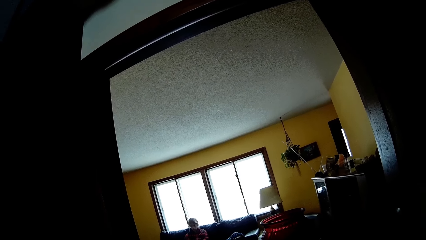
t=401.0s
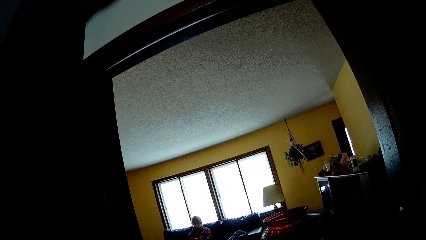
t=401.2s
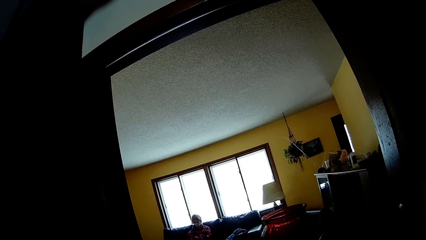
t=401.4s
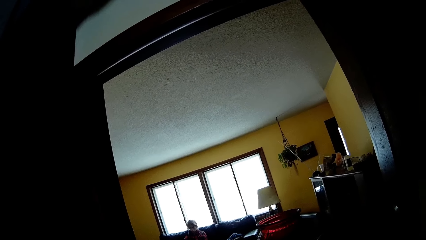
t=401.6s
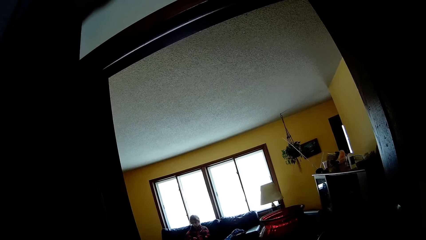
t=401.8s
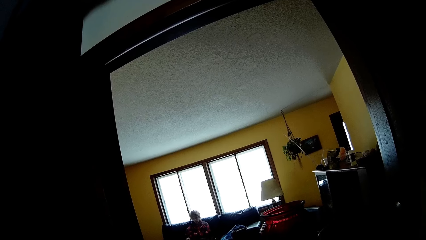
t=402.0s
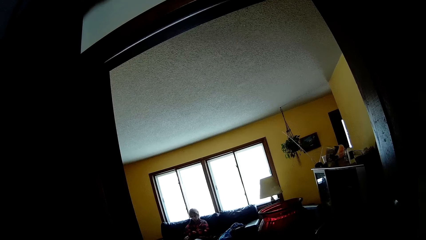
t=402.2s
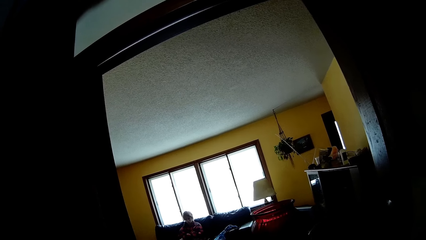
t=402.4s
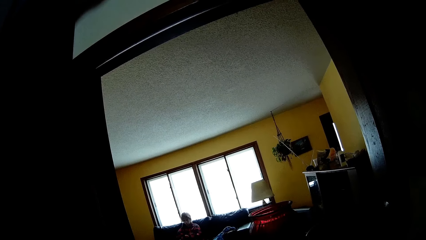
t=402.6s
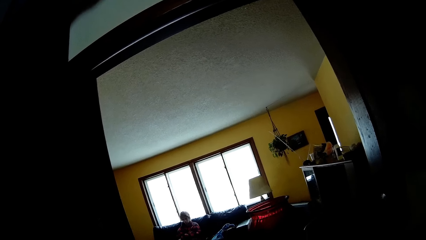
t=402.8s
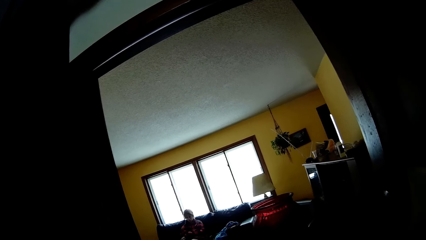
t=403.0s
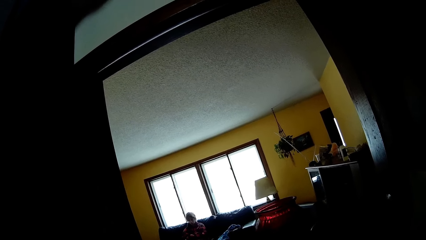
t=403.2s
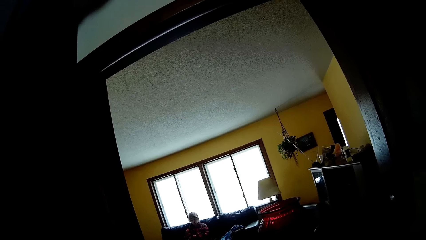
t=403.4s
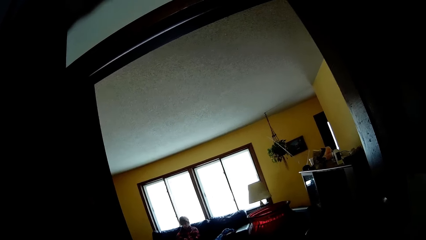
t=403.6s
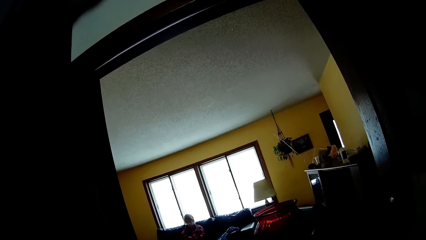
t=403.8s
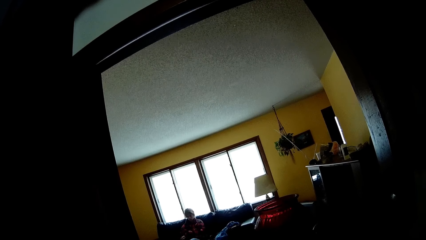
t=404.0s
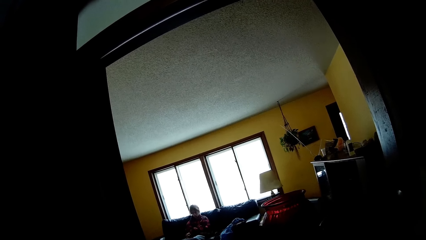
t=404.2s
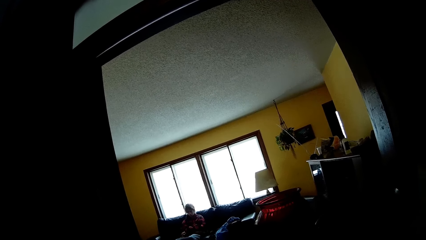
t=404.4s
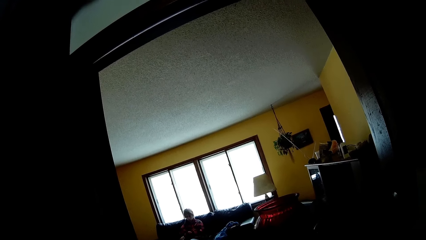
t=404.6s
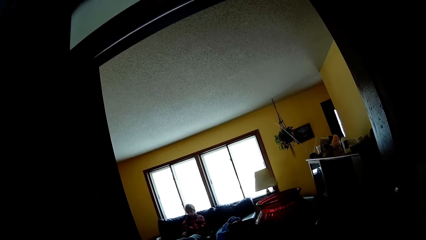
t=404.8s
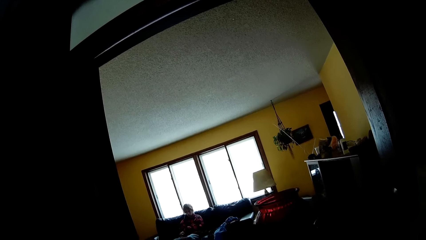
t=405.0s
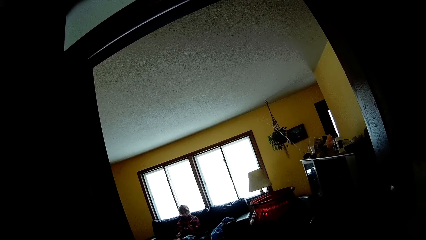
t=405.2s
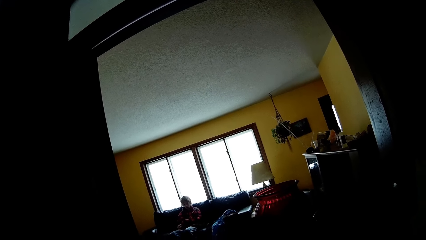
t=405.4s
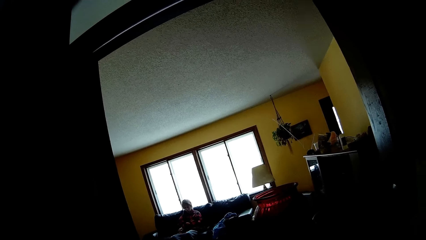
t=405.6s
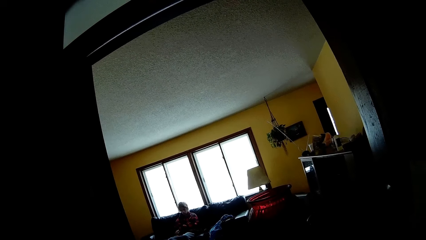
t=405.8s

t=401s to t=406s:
The camera wearer looks around.

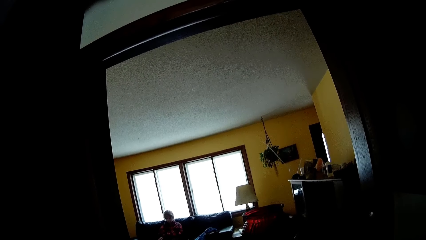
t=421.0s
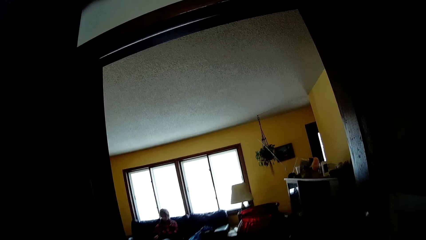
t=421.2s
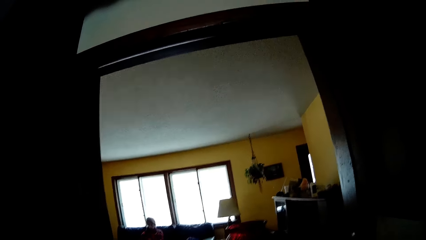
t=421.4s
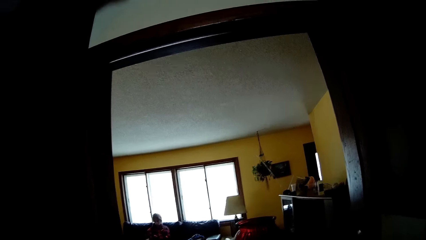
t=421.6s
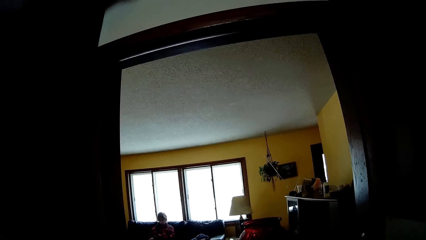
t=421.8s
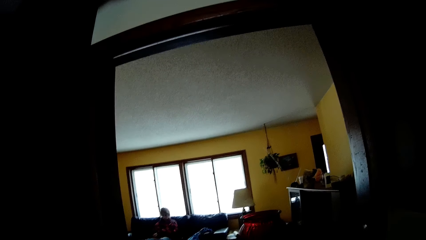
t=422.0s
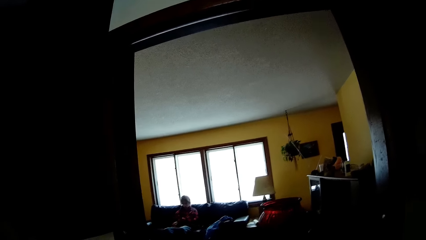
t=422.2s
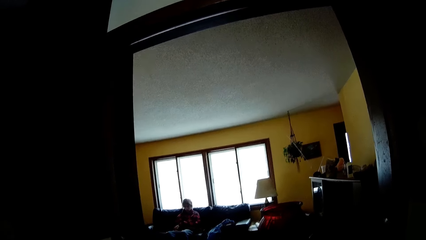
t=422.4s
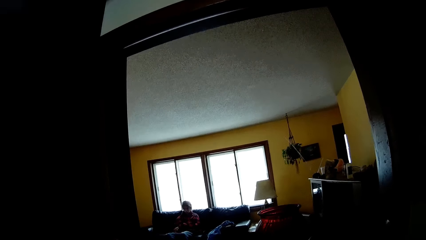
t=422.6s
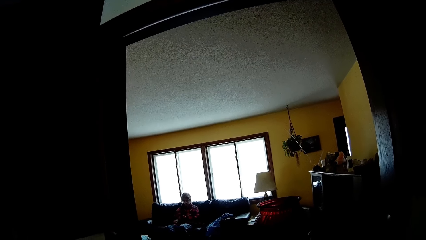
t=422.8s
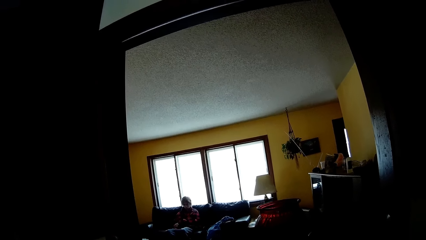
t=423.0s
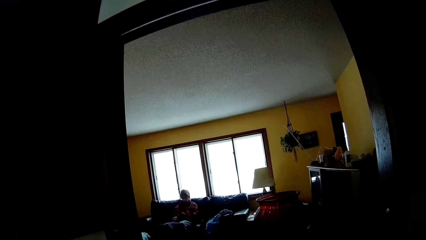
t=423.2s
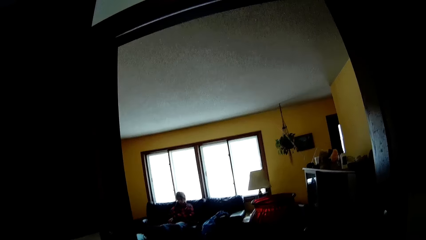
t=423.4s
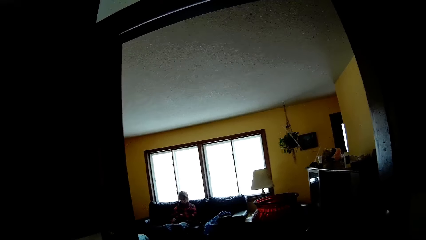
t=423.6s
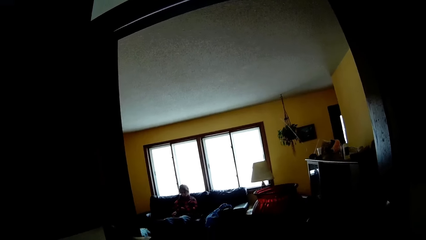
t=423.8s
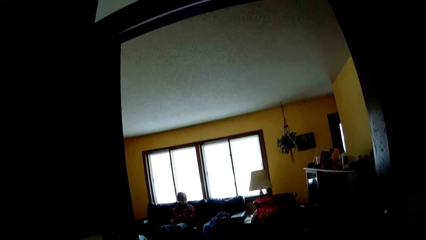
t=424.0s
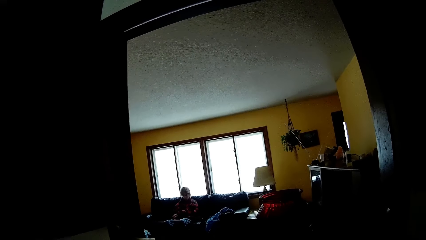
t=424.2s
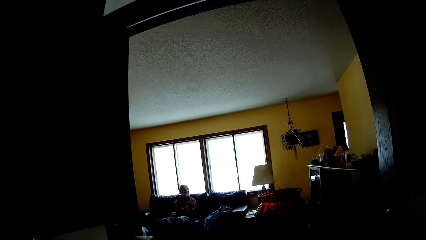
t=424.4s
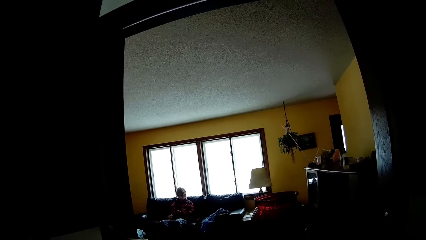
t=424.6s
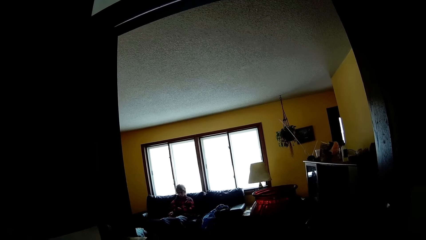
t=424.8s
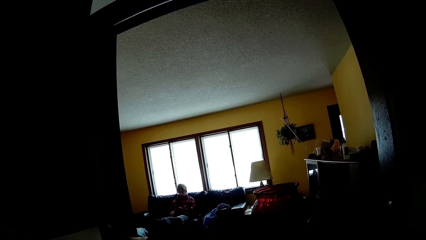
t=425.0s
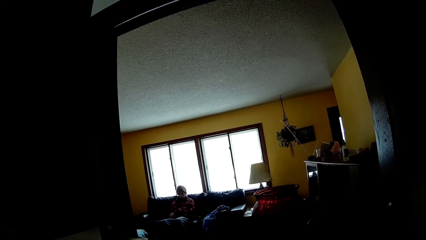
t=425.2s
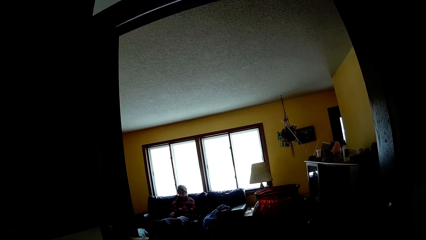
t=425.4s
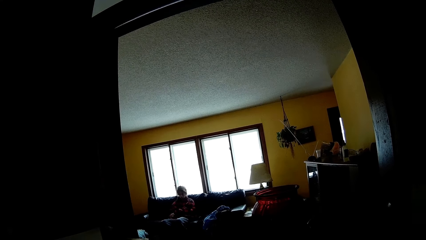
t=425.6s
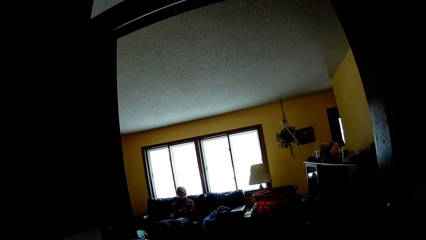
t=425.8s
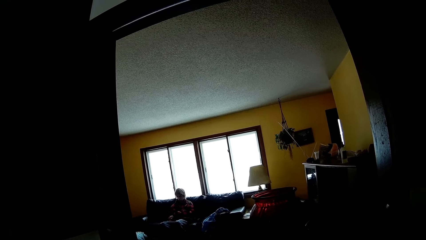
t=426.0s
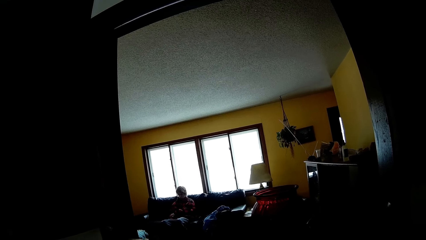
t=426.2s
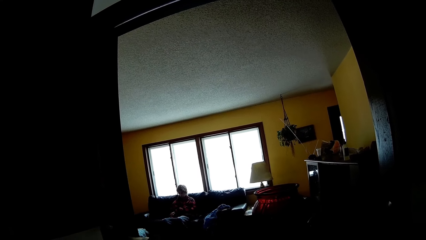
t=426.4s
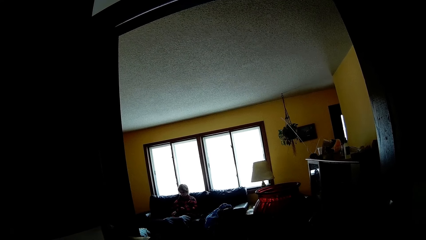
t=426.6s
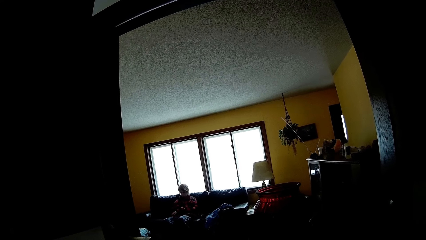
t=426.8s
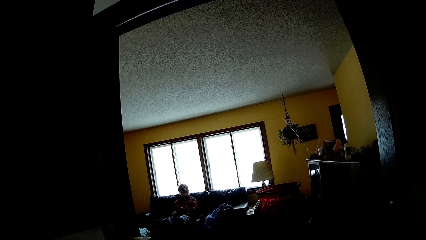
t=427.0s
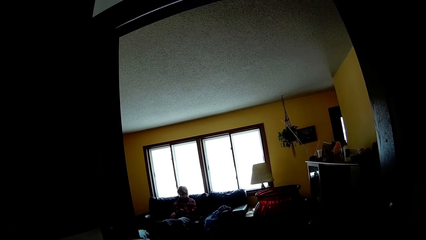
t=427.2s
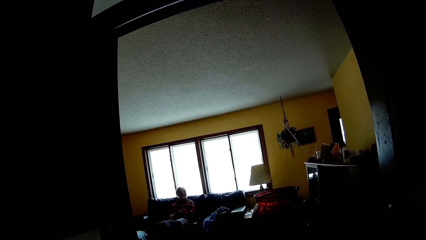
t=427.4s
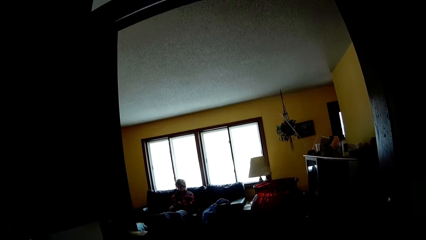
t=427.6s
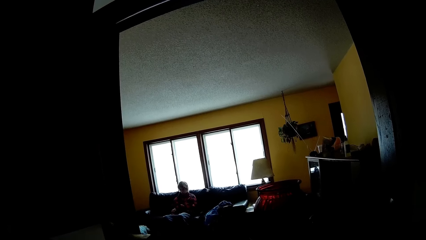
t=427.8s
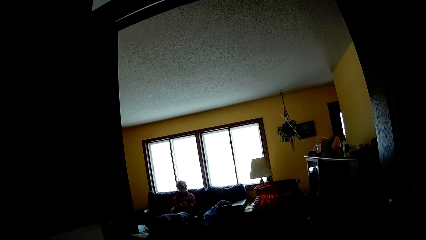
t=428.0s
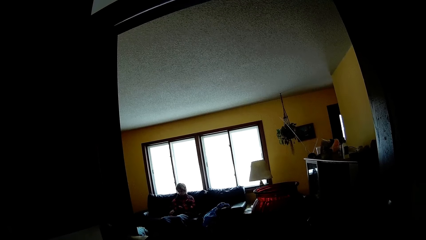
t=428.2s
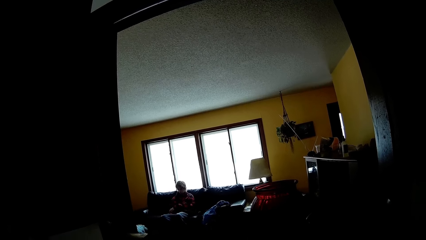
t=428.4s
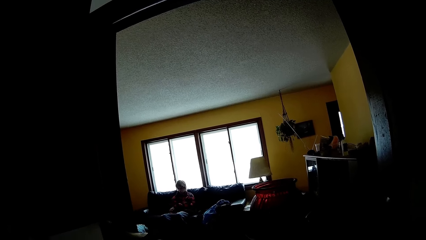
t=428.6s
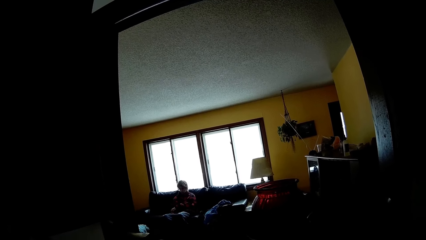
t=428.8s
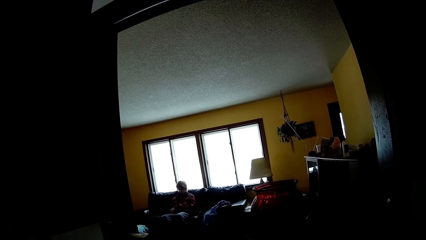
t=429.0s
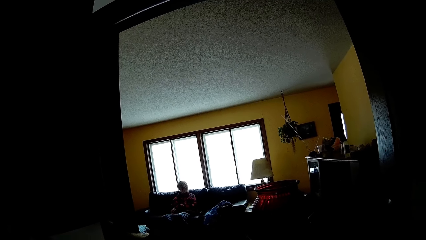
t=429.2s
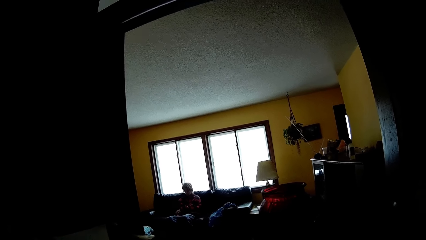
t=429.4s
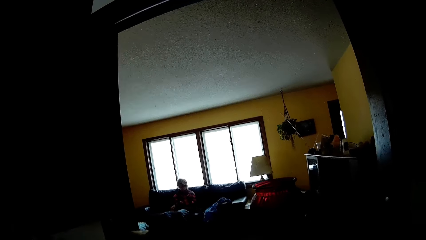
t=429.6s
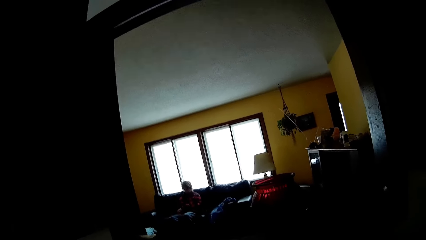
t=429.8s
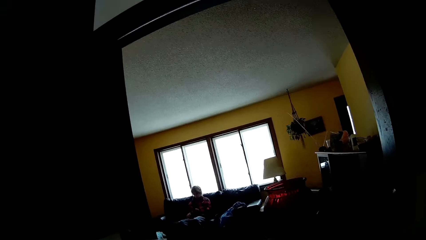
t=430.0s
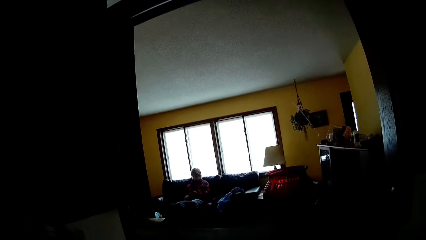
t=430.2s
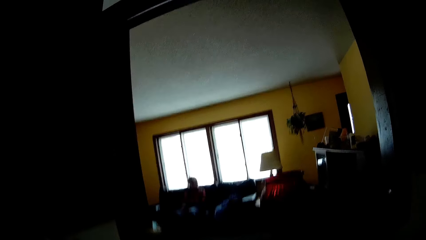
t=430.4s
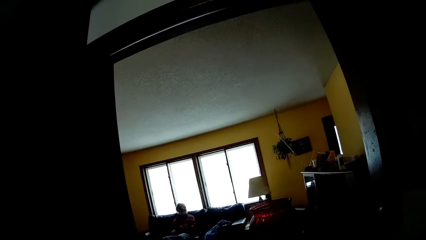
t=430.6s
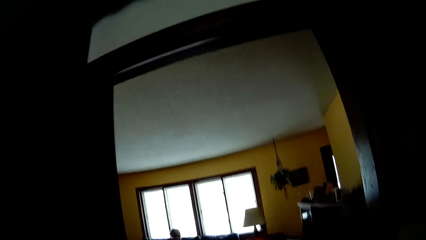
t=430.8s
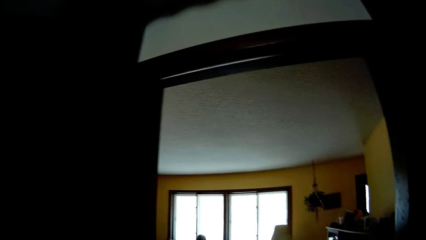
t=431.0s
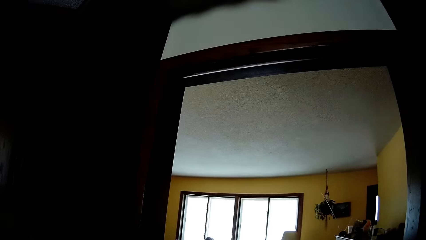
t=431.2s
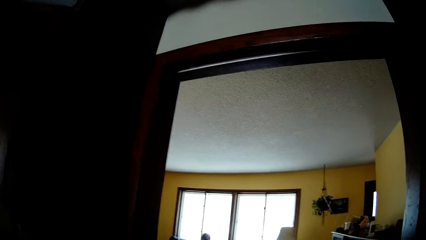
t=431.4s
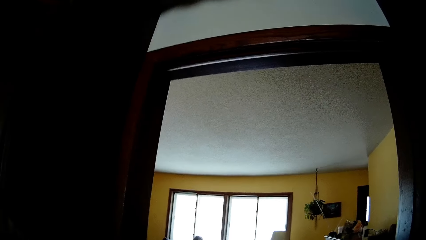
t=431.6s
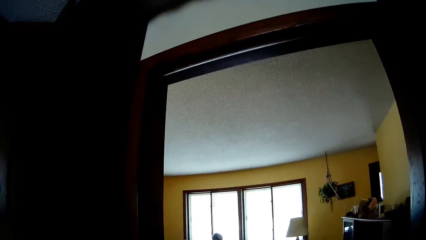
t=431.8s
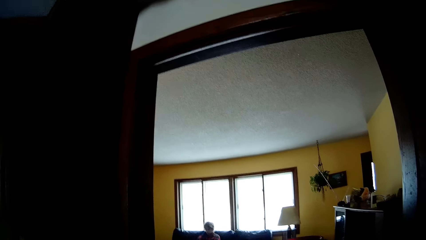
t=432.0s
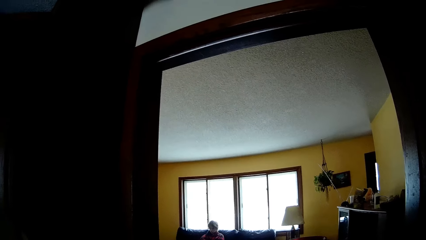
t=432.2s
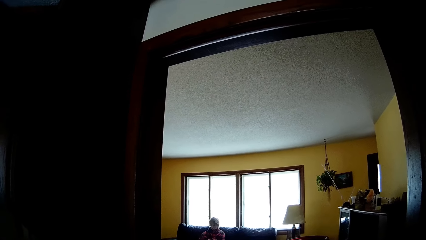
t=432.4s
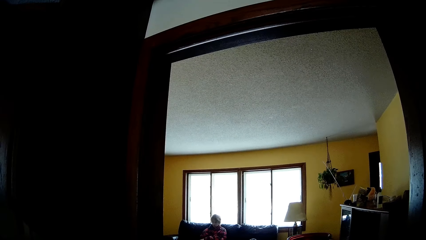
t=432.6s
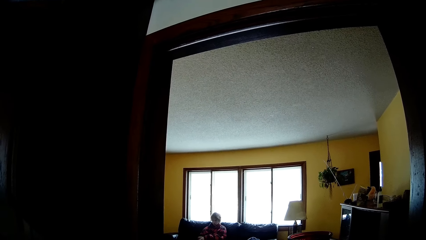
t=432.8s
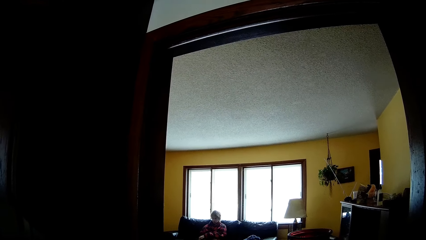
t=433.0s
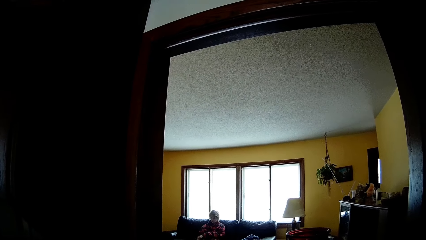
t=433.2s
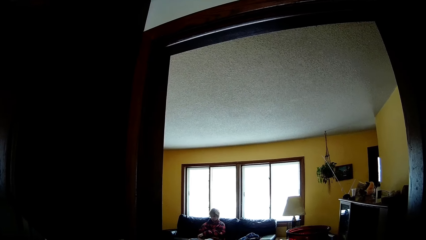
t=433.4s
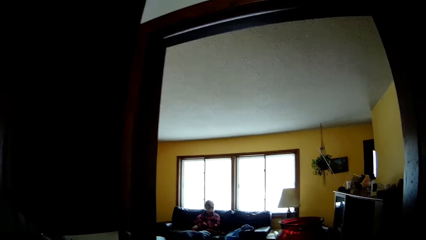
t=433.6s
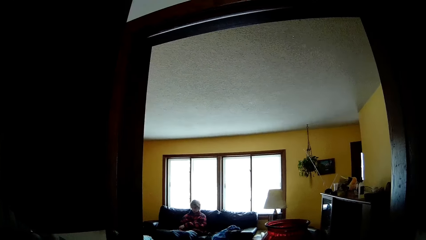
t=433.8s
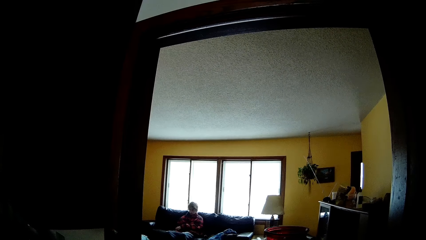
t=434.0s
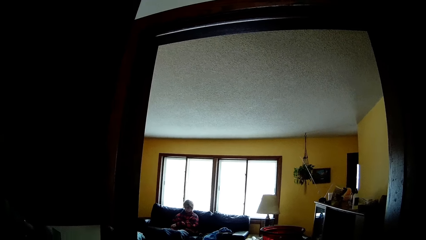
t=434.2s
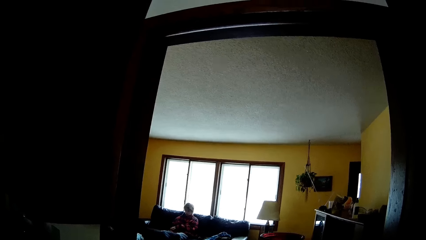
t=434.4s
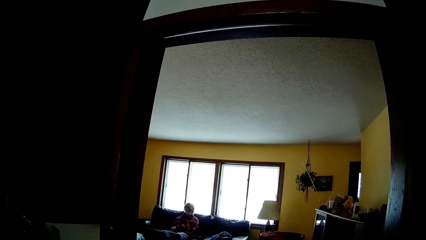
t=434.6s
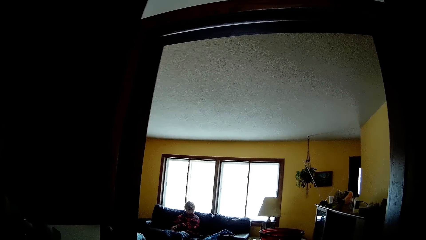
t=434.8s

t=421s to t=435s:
The camera wearer looks around.
